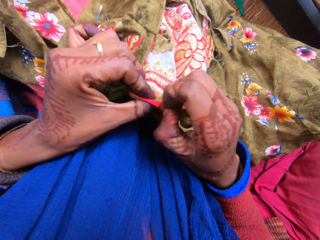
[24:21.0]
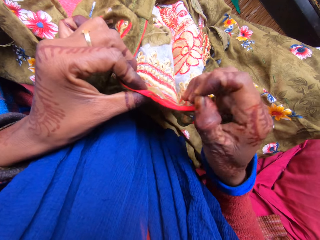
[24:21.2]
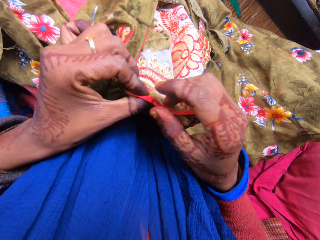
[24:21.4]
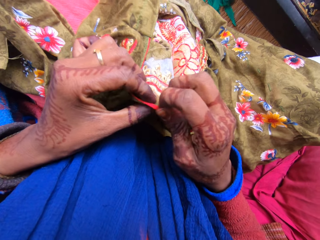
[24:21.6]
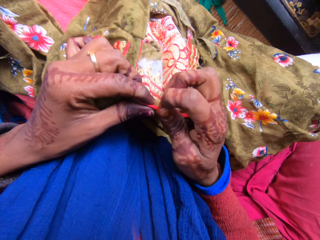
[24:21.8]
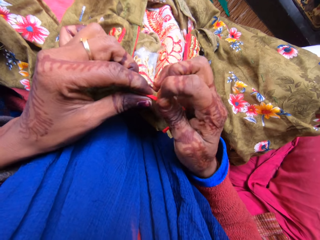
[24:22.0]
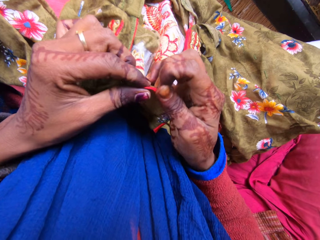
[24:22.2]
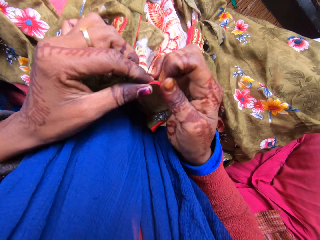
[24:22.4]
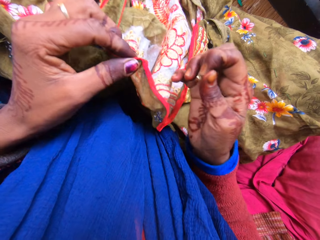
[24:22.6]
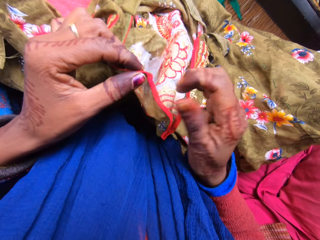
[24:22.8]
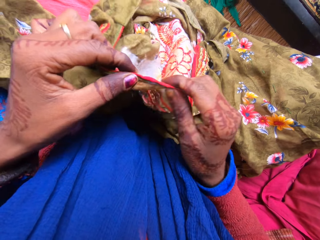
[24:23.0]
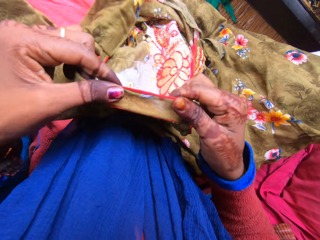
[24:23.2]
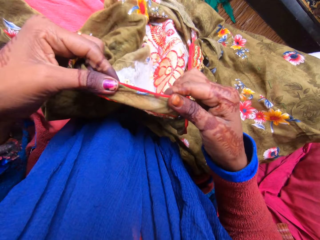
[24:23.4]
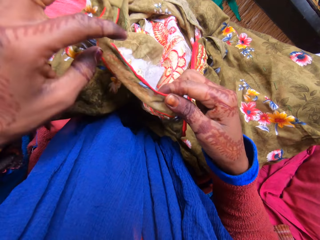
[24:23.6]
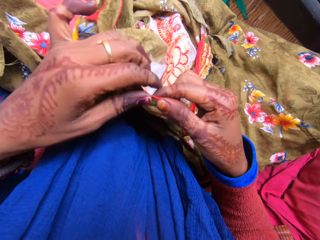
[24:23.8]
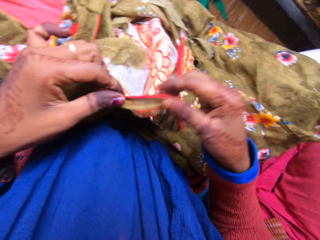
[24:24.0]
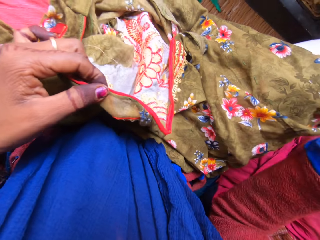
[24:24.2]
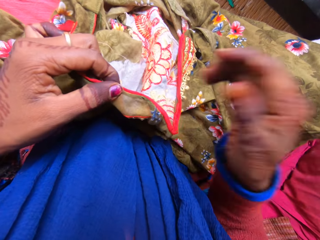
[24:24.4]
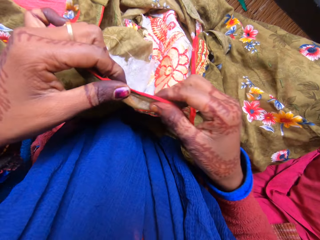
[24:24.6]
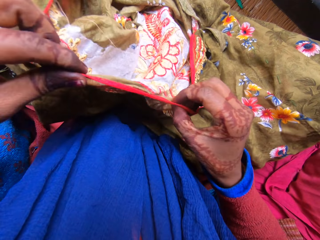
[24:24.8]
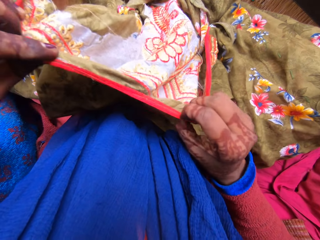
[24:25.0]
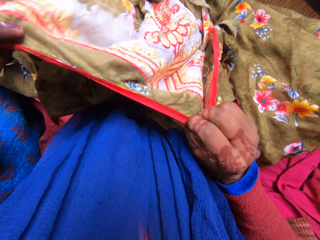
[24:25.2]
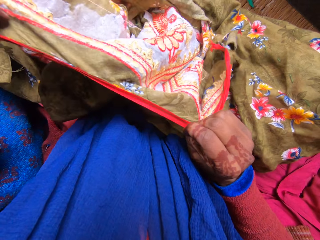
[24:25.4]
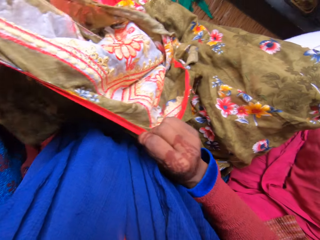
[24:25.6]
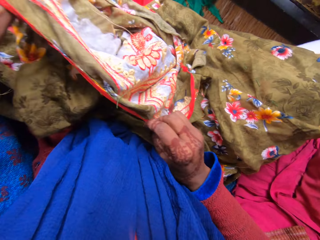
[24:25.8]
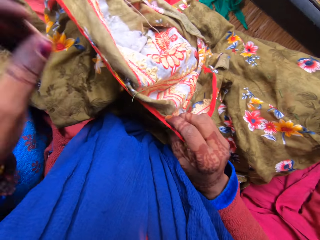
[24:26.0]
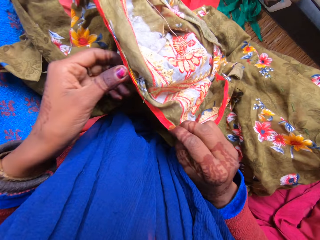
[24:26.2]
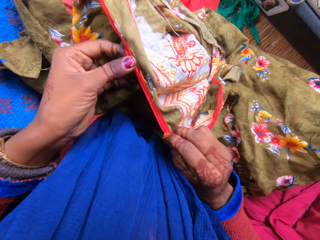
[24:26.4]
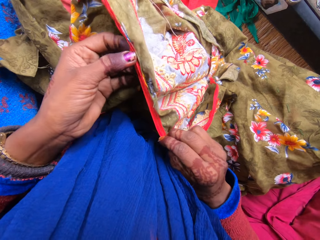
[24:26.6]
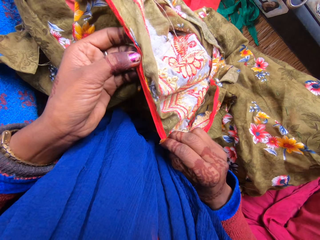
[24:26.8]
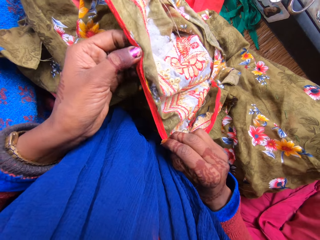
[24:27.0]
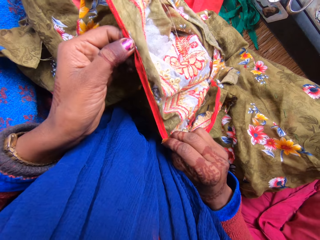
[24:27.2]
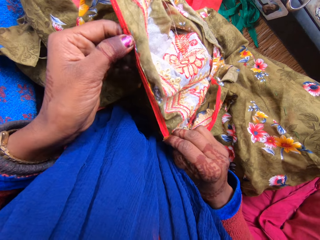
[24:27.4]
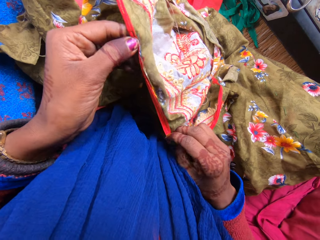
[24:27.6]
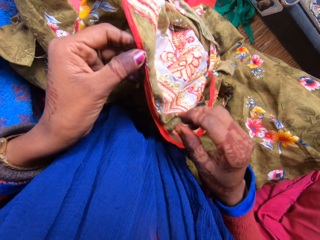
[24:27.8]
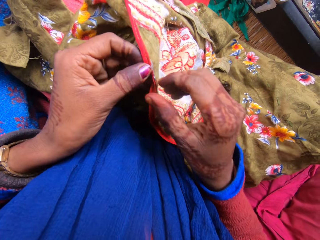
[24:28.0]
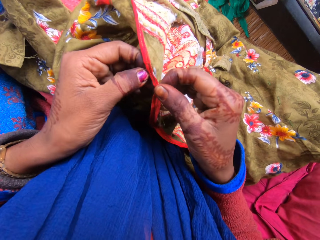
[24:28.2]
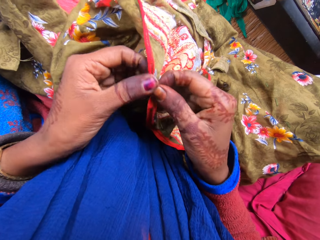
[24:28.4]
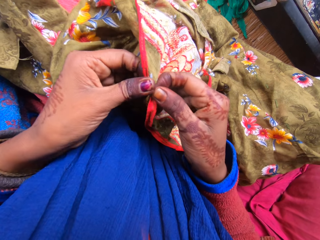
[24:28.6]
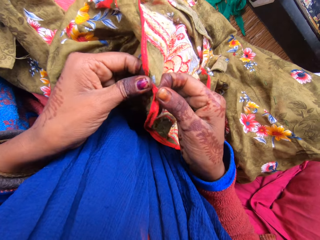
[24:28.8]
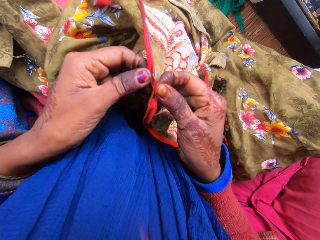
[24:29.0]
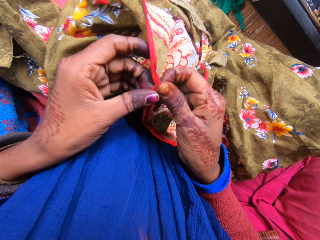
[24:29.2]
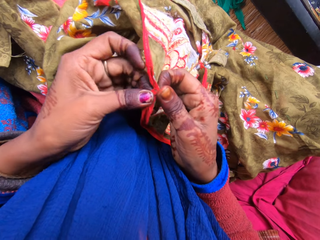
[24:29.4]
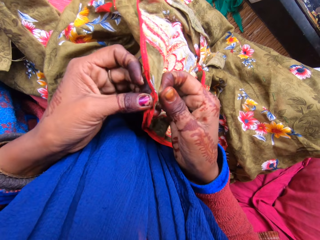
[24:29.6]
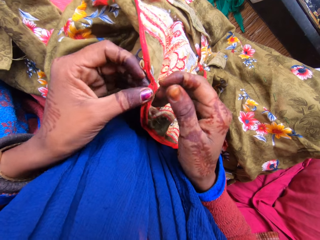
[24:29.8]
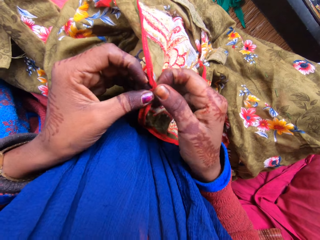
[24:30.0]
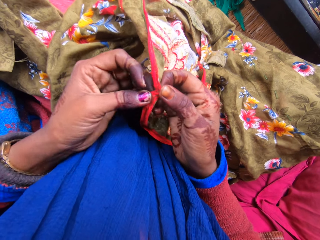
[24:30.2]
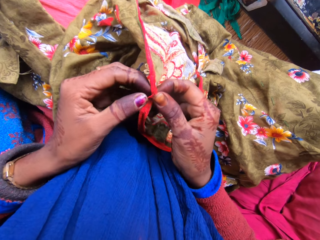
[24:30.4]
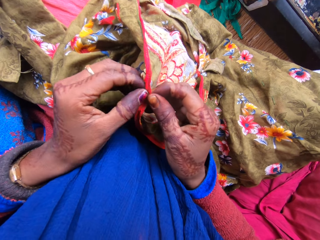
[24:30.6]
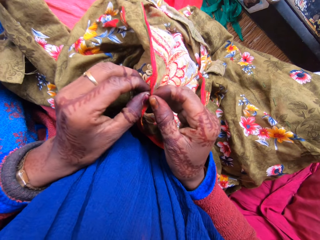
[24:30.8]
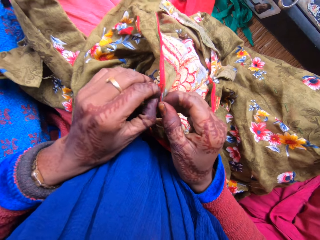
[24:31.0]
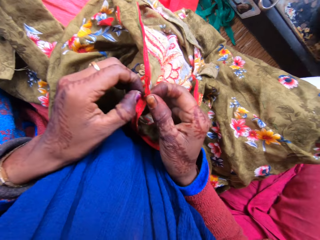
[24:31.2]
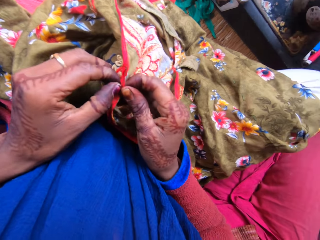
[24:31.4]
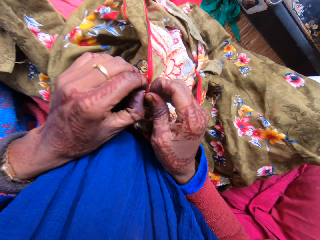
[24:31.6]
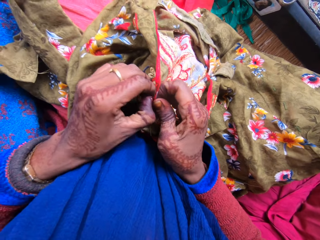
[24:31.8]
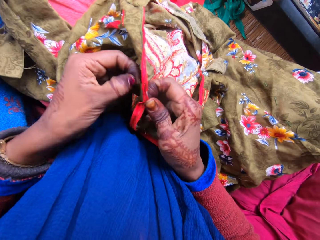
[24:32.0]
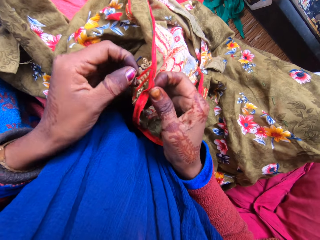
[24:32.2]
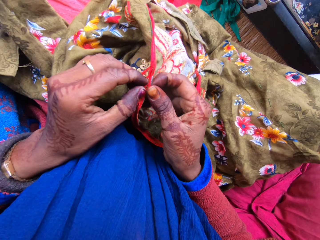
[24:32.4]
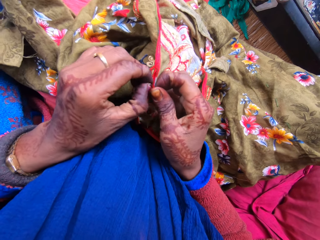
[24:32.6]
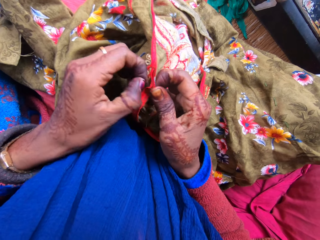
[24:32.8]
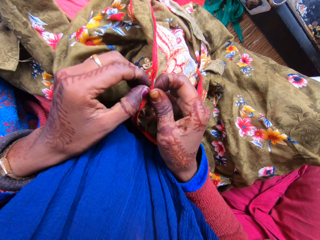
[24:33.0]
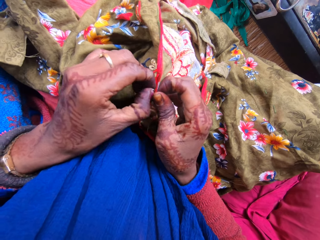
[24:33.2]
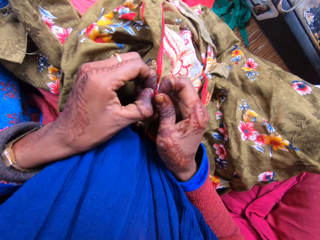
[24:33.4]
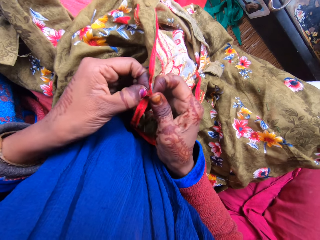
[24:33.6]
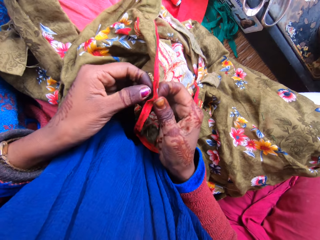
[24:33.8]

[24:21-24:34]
The camera wearer pulls on the thread with her hand. She holds the cloth with her hands. She moves her right hand forward. She moves her hand towards the cloth. She holds the cloth with both her hands. She talks to a woman. She spits. She holds the cloth with both her hands. She stares at the cloth. She talks to the woman. She pulls on the thread with her hand.

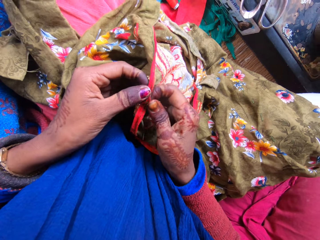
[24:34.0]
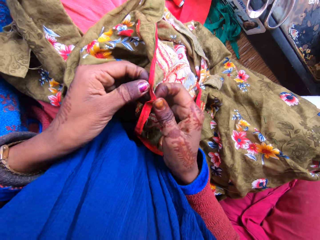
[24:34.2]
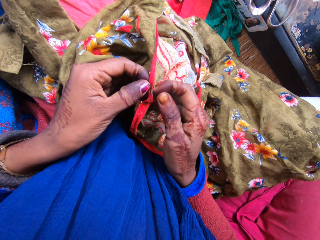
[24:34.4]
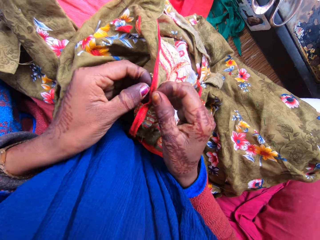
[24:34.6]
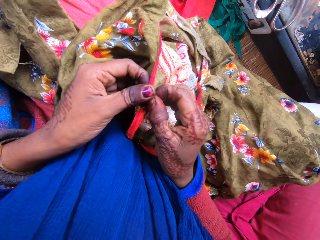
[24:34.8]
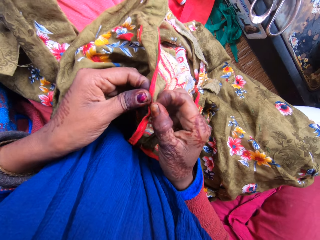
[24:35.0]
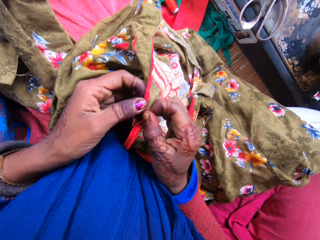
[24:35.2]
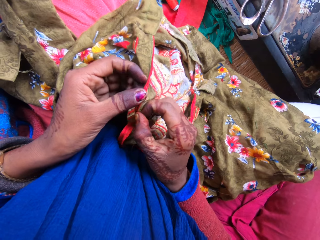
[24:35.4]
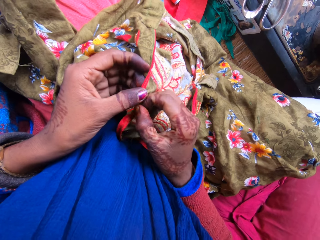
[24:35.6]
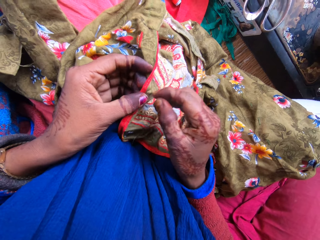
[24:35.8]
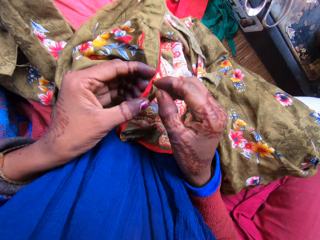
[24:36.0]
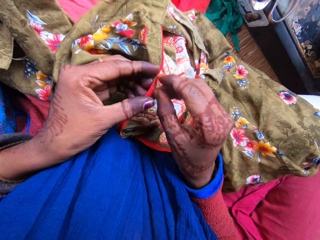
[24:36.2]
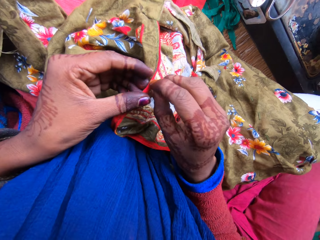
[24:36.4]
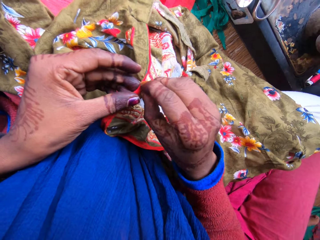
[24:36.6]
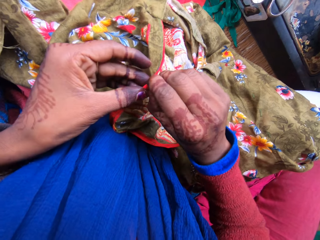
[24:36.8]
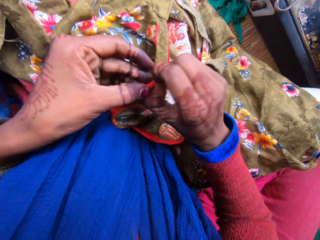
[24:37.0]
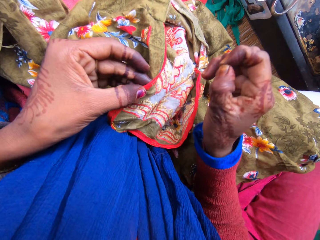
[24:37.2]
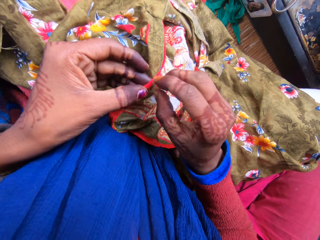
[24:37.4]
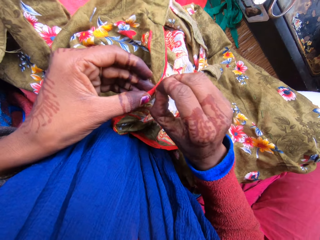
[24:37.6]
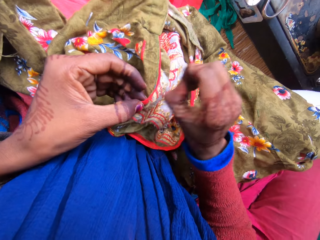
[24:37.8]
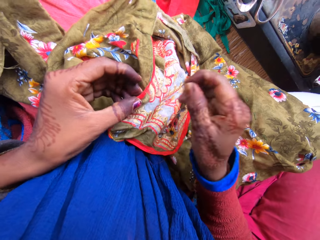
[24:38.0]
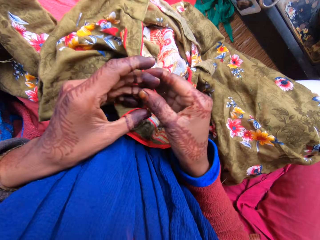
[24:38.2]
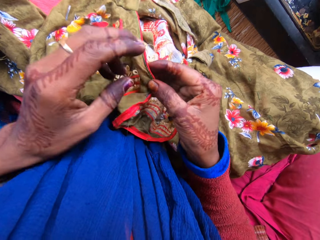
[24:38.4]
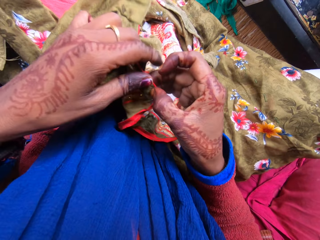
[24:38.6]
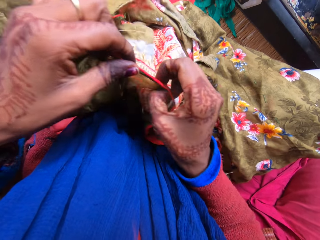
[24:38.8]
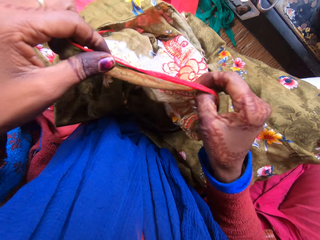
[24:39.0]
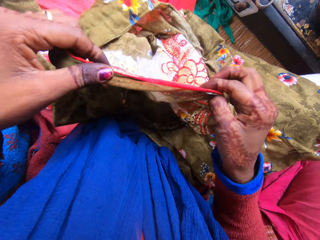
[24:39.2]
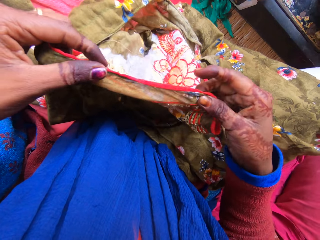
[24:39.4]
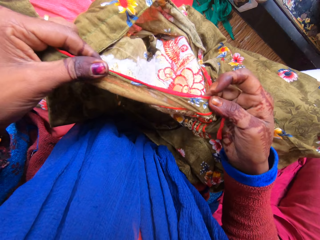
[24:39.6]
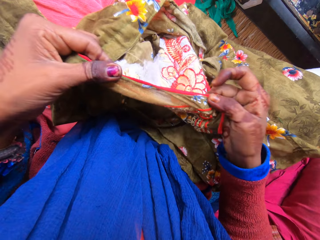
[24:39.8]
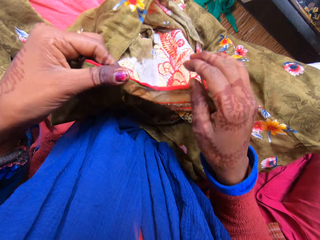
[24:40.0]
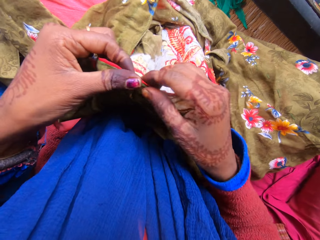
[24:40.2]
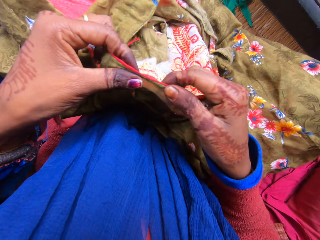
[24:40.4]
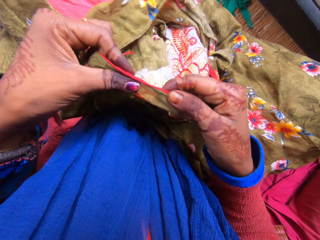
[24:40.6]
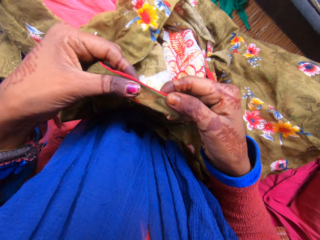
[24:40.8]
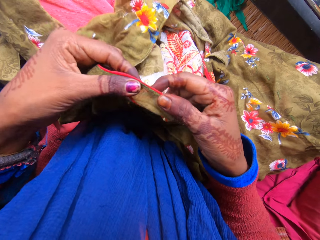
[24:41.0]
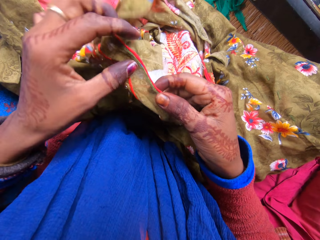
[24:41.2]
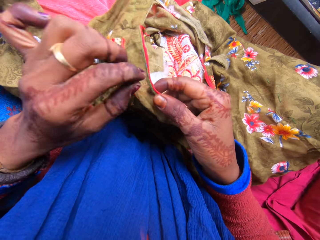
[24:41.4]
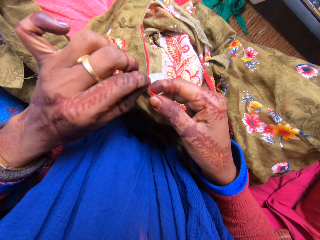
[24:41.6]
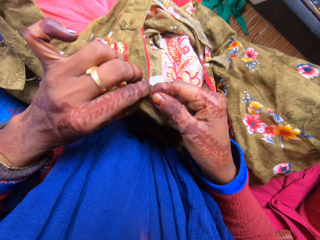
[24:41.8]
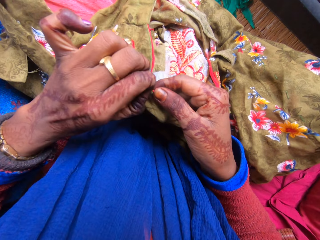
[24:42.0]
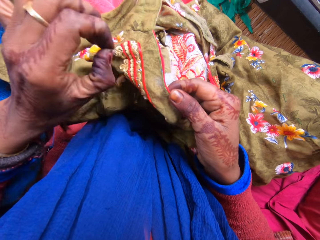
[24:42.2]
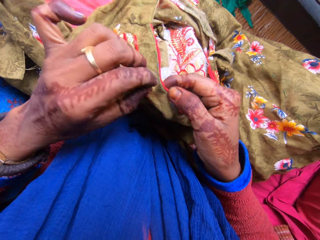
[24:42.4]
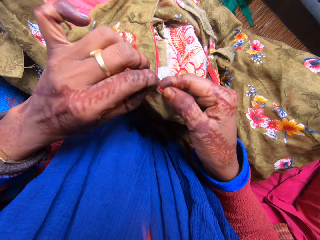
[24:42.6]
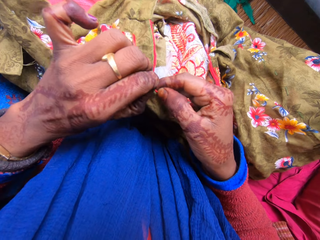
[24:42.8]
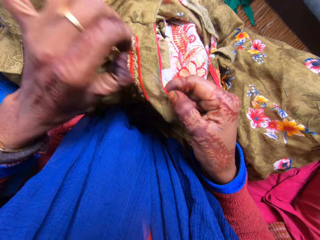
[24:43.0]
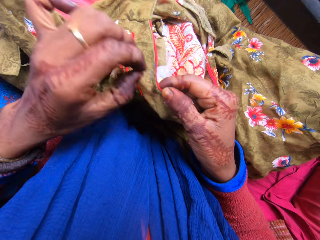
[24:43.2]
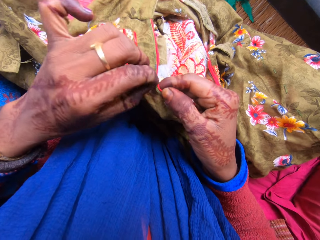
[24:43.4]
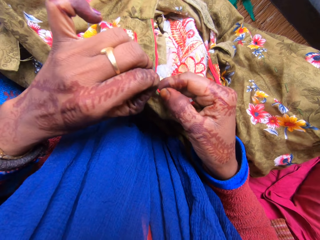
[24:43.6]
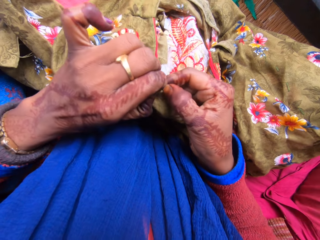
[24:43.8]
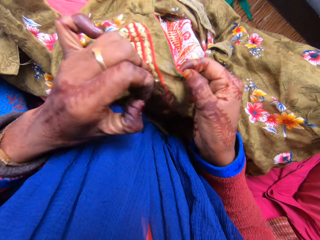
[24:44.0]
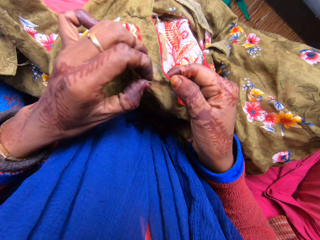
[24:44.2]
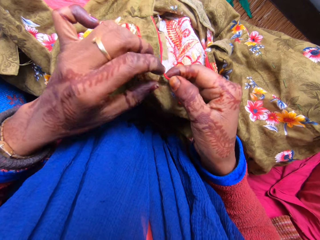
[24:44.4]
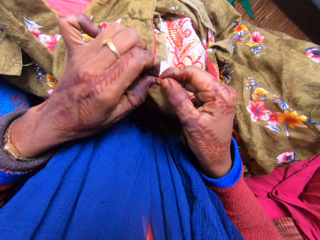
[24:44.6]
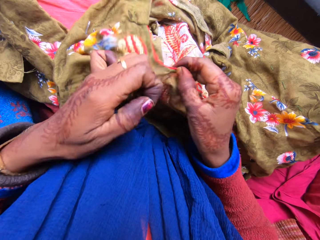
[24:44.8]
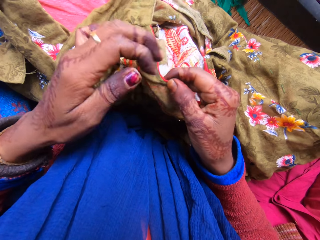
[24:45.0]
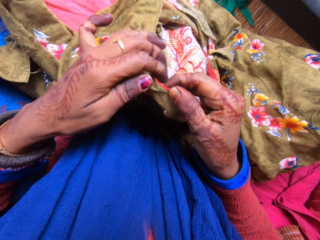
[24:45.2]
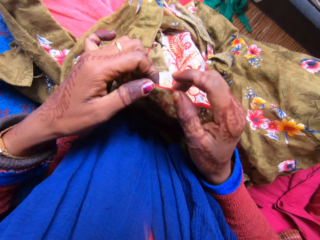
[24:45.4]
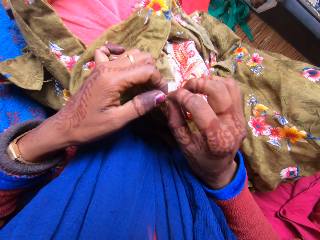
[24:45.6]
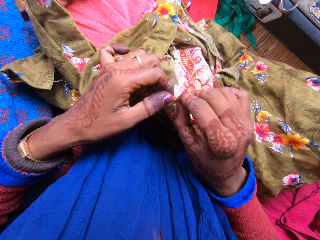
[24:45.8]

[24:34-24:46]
The camera wearer talks to a woman. She pulls on the thread with her hand. She talks to the woman. She pulls on the thread with her hand.
